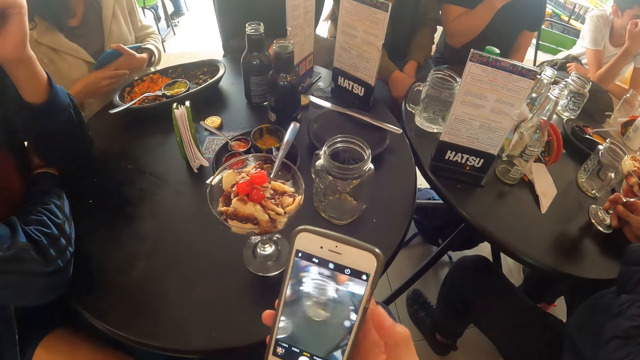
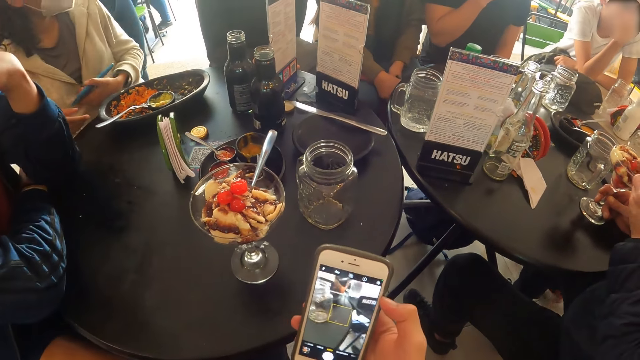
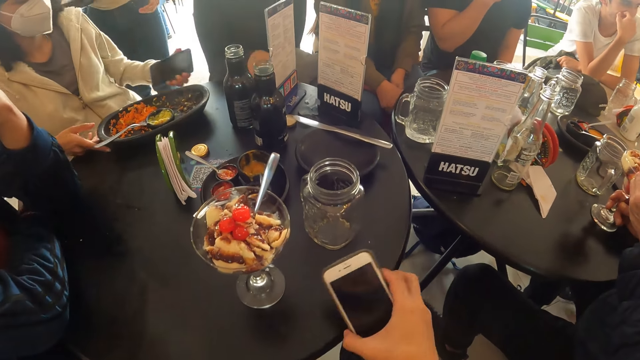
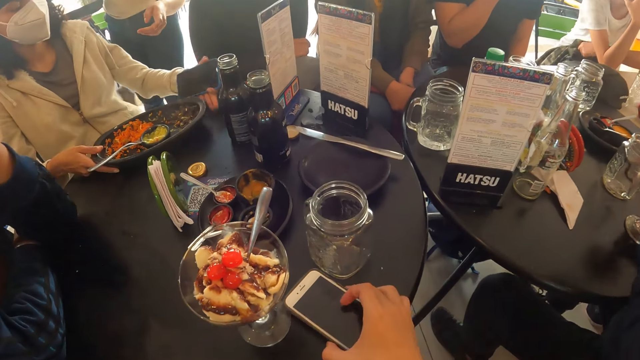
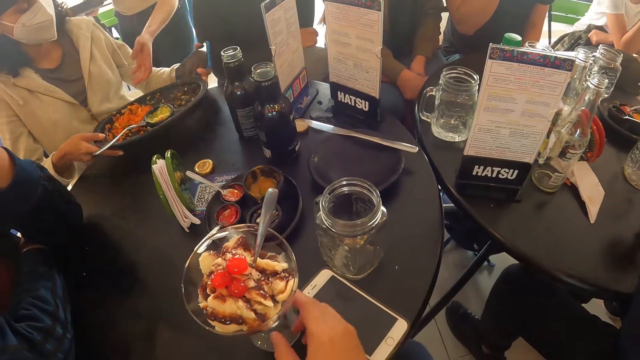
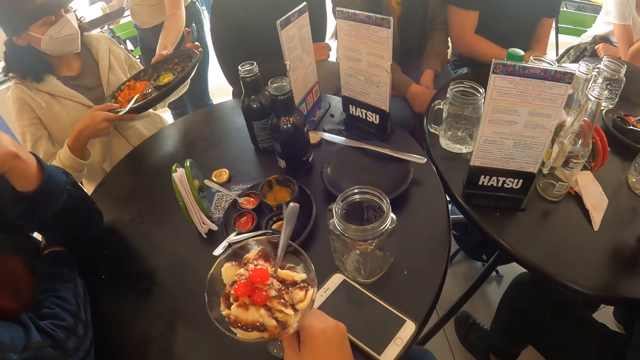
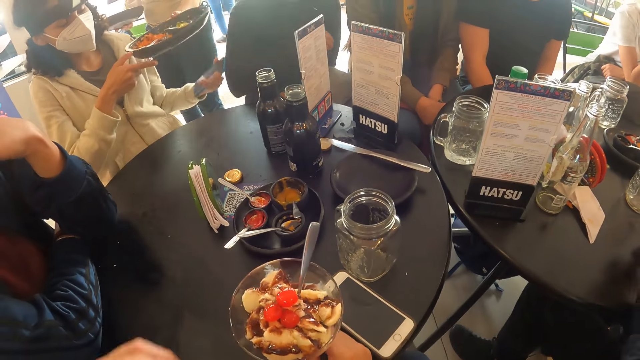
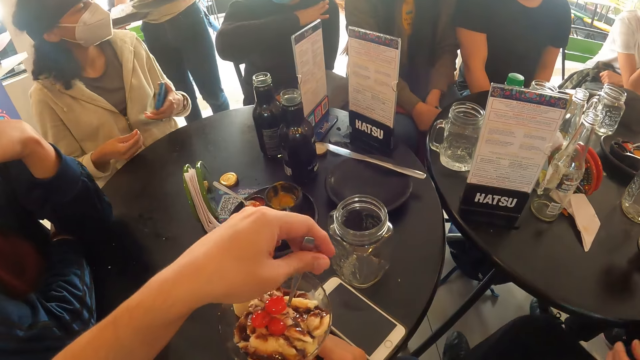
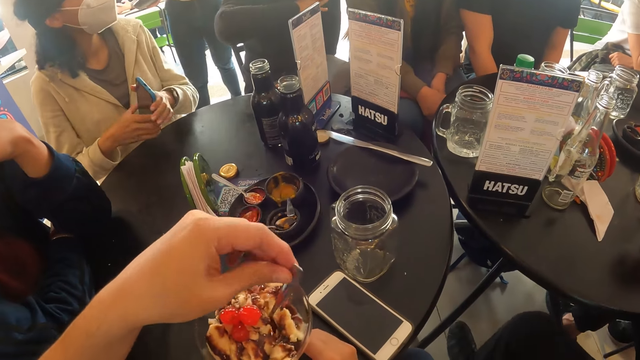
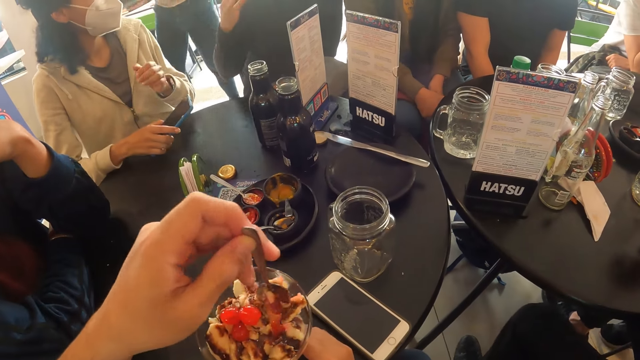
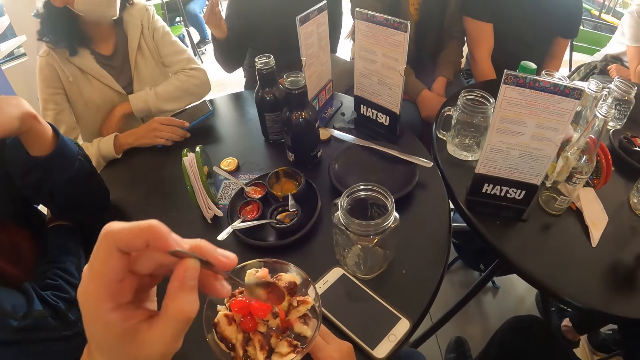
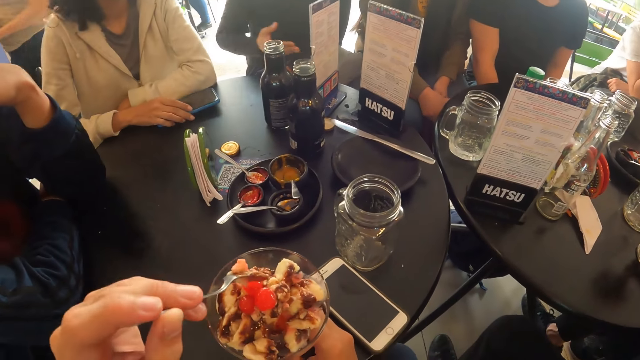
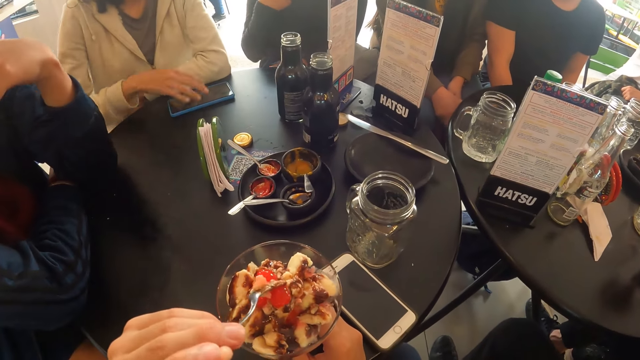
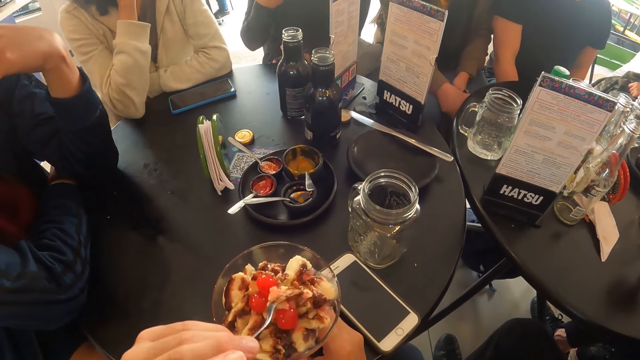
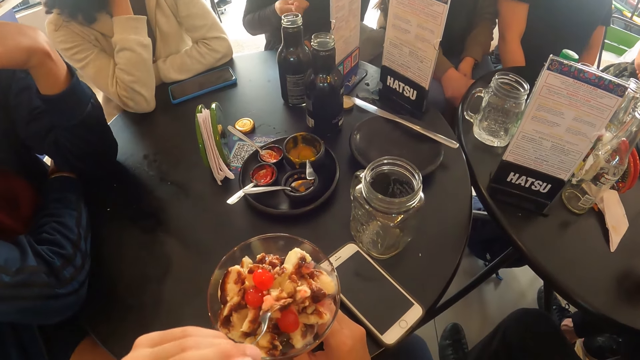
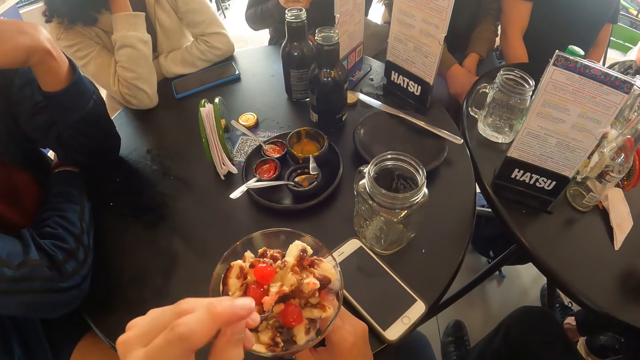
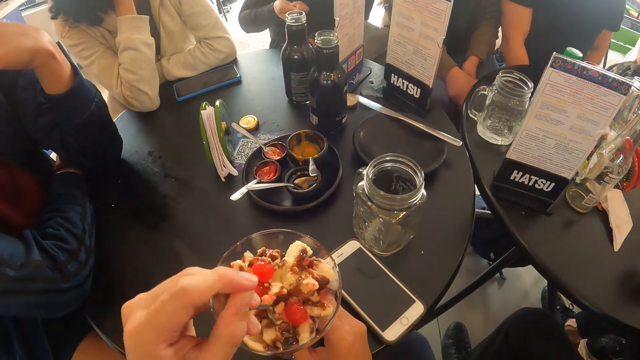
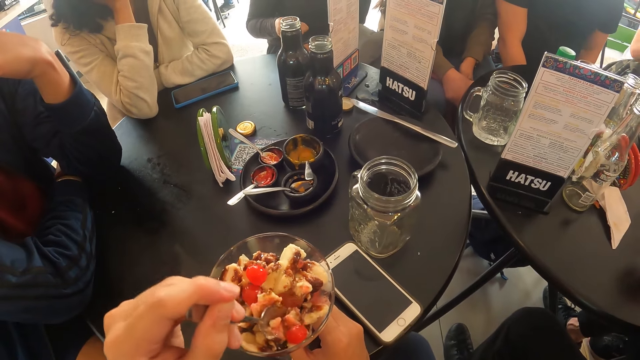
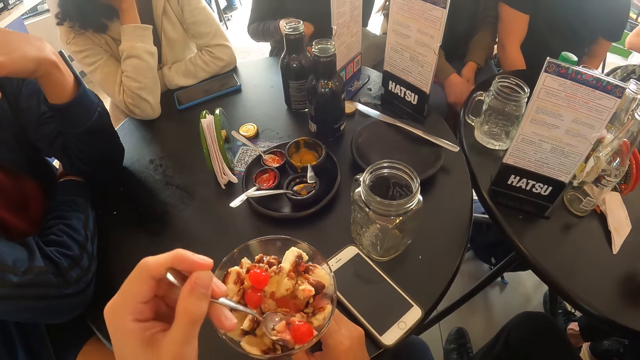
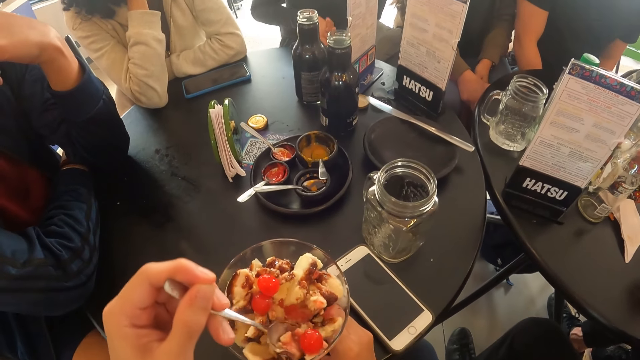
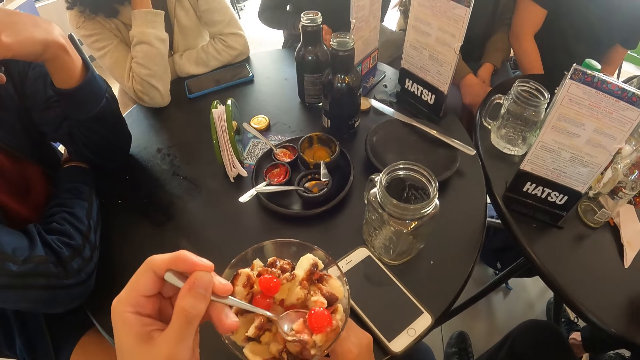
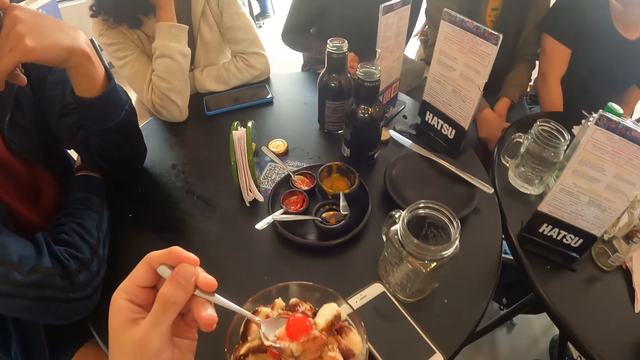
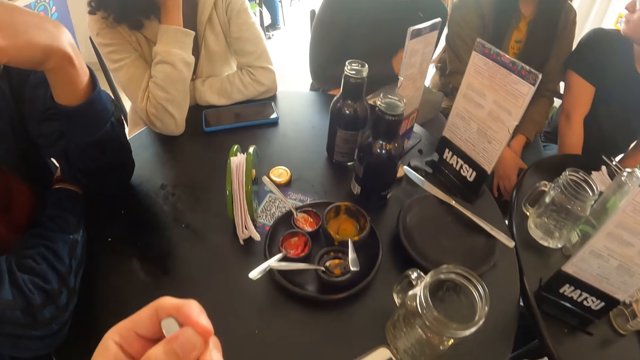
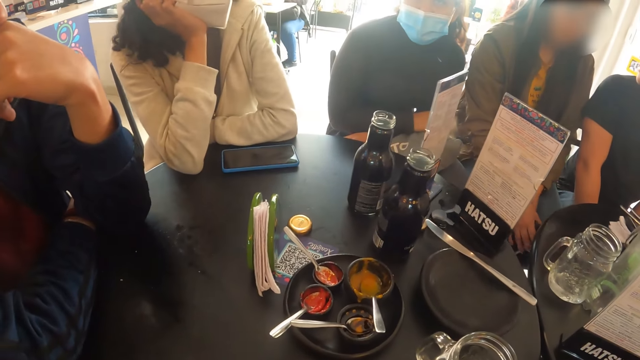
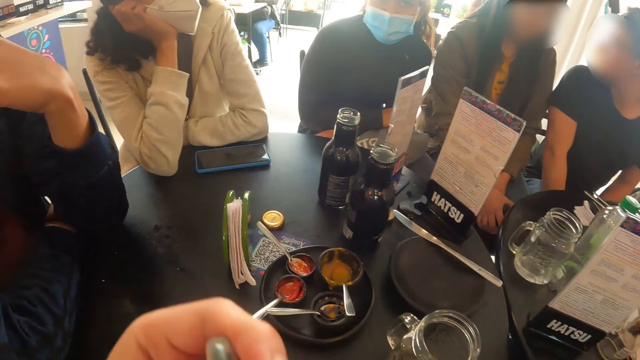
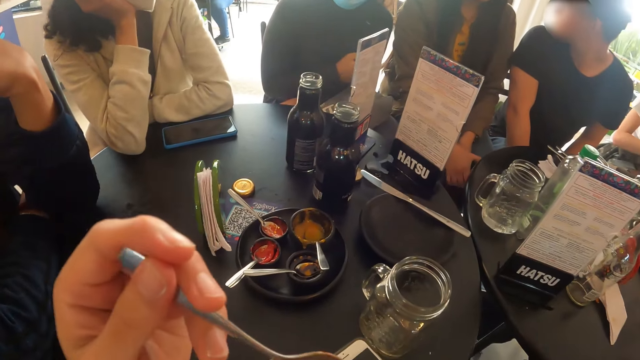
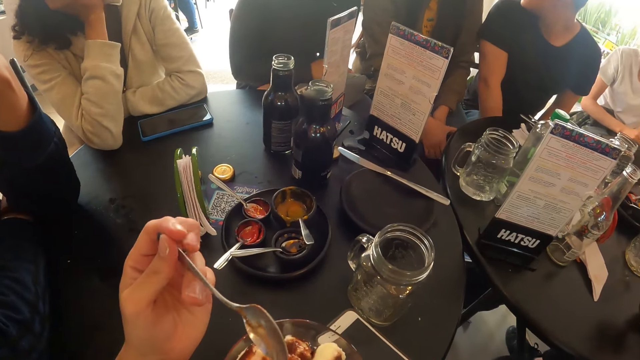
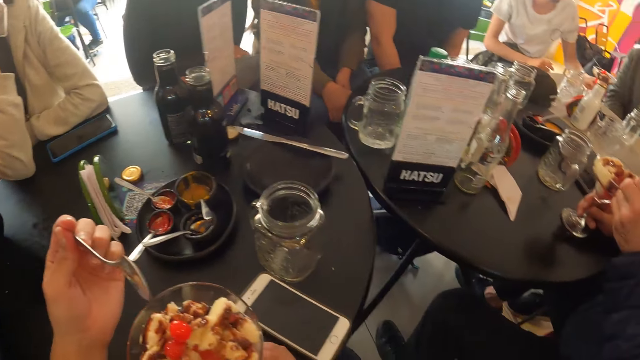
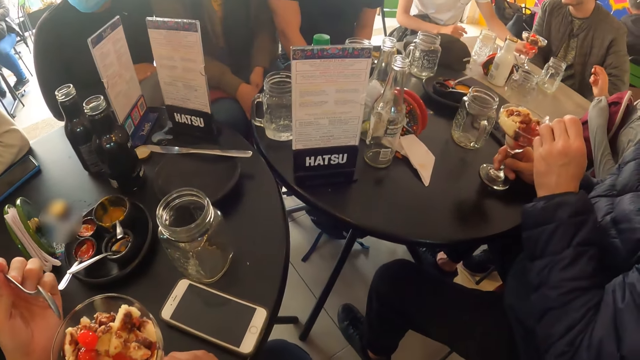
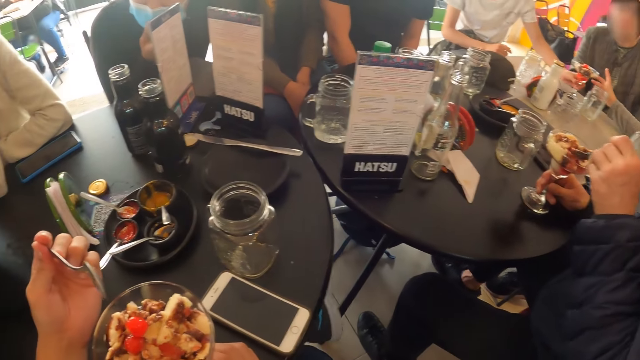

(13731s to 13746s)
The camera wearer drops the phone on the table with his right hand. They adjust the parfait cup on the table with his right hand. They mix the parfait with a spoon in his left hand. They take the spoon from the glass. They scoop the ice cream. They eat the parfait with the spoon in her left hand.

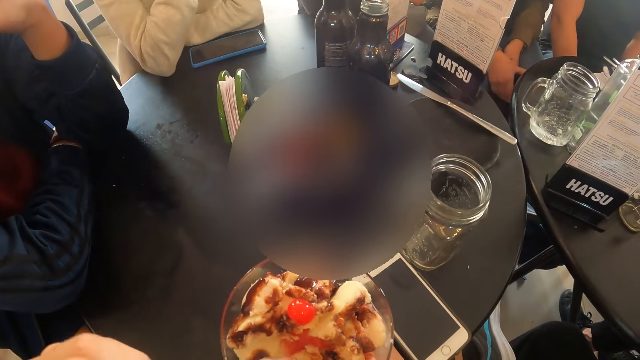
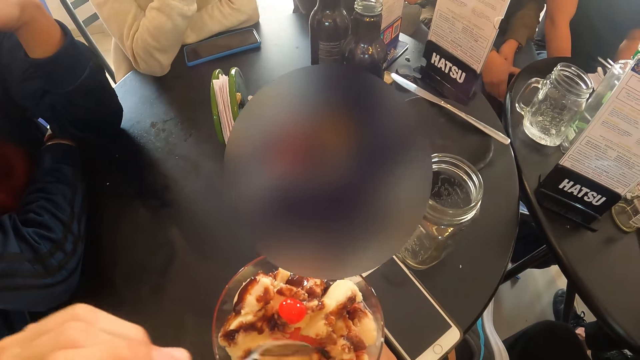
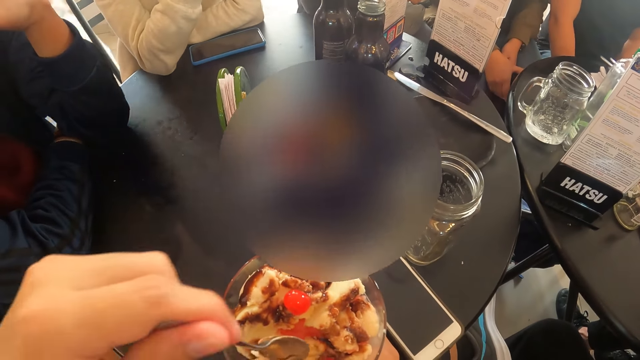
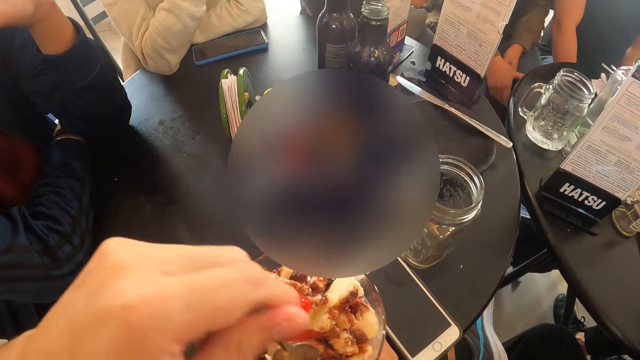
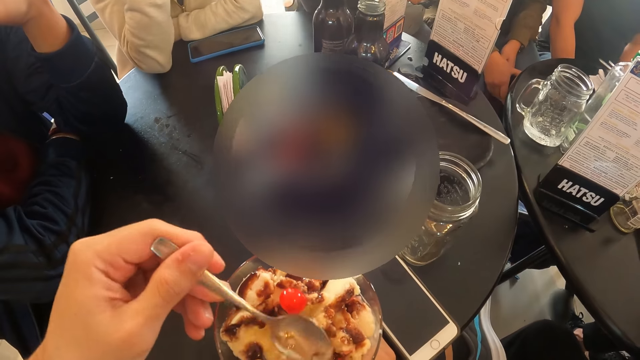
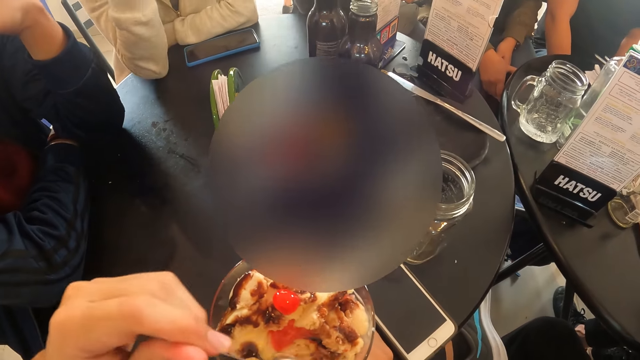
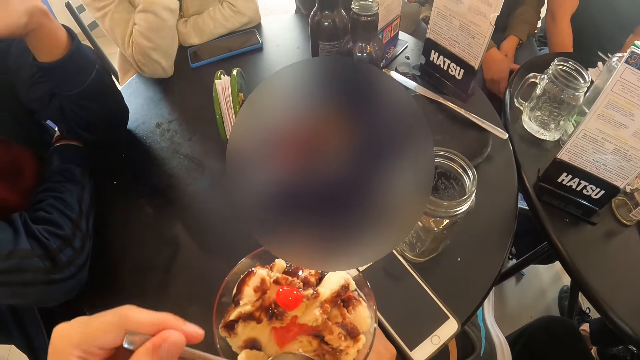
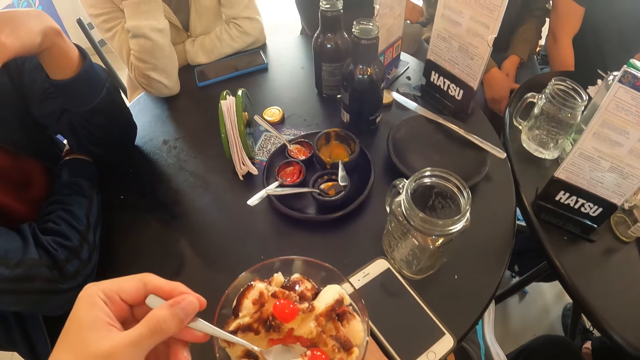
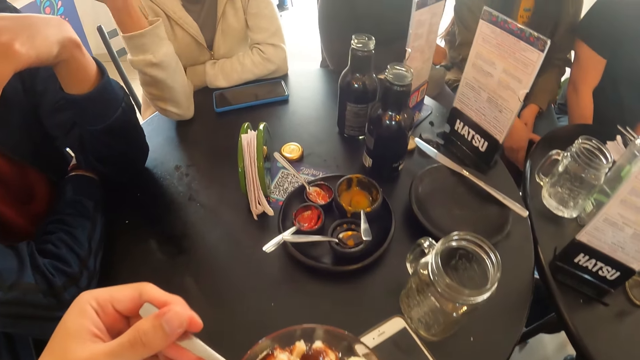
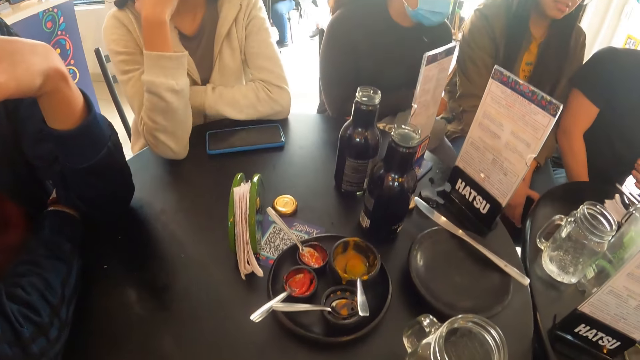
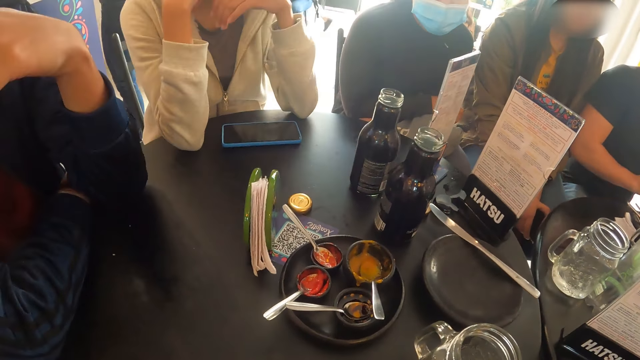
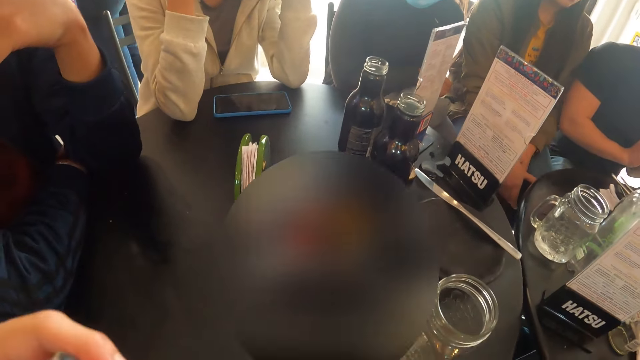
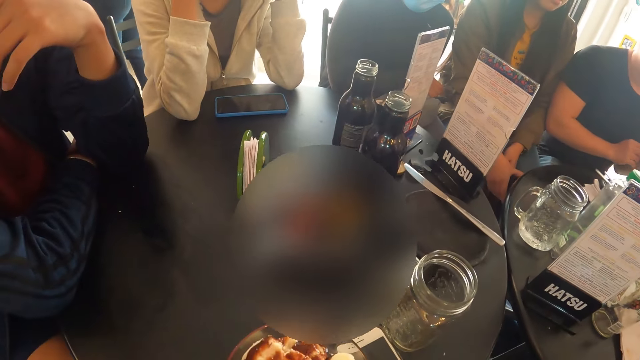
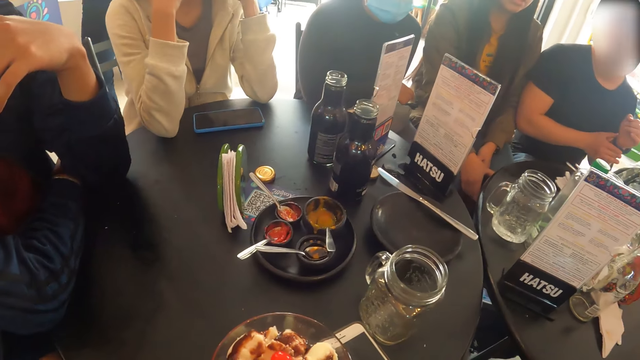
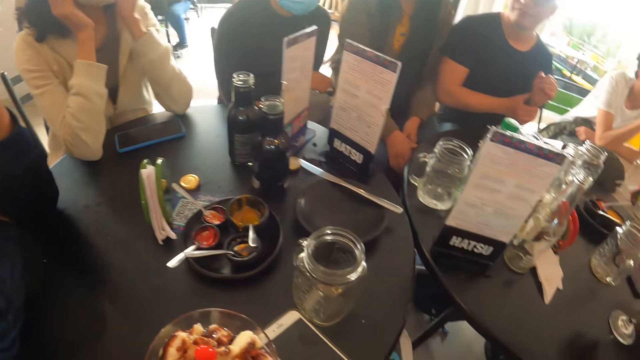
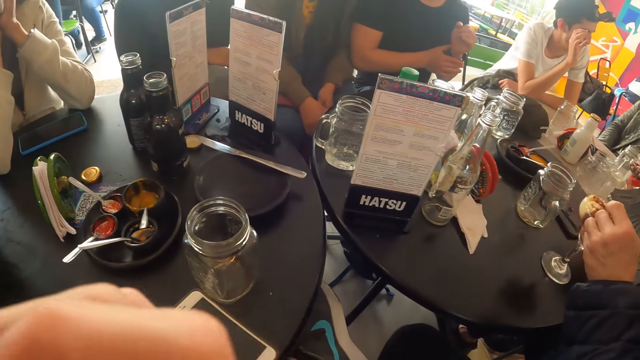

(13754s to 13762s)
The camera wearer scoops the ice cream. They eat the ice cream.
